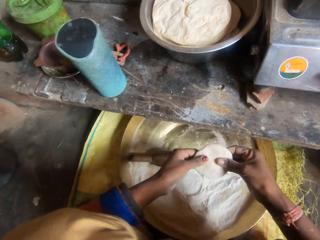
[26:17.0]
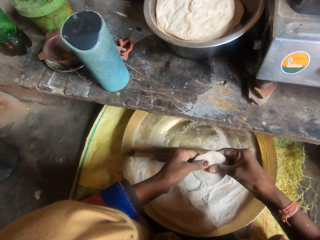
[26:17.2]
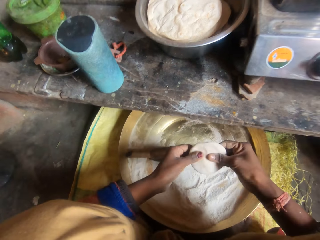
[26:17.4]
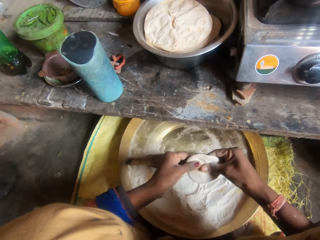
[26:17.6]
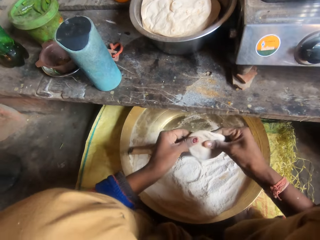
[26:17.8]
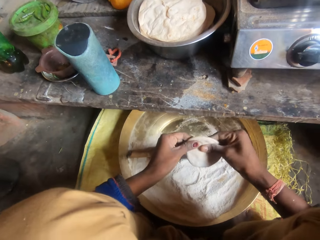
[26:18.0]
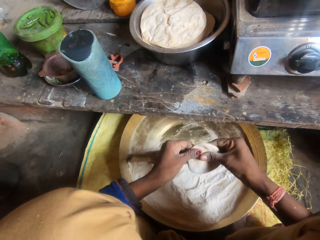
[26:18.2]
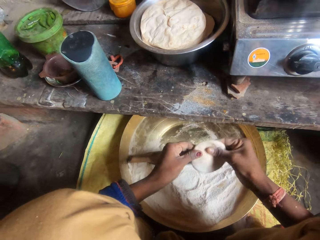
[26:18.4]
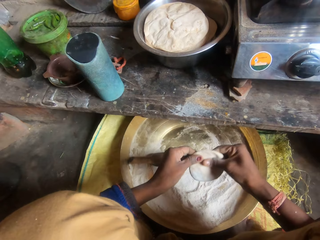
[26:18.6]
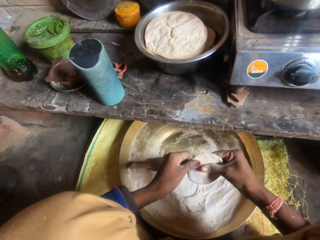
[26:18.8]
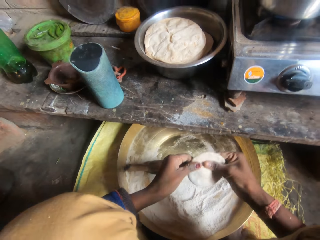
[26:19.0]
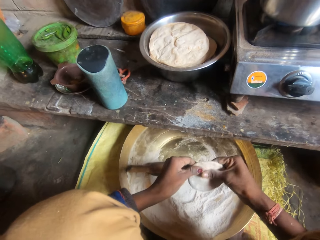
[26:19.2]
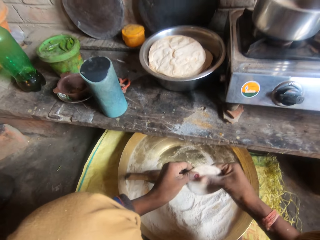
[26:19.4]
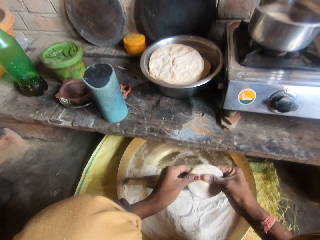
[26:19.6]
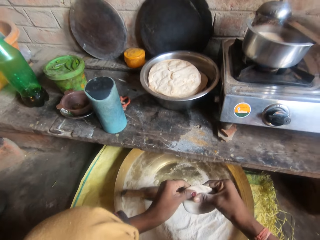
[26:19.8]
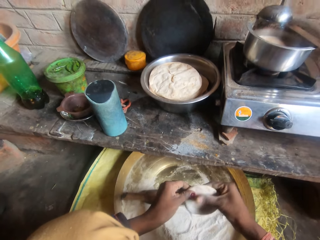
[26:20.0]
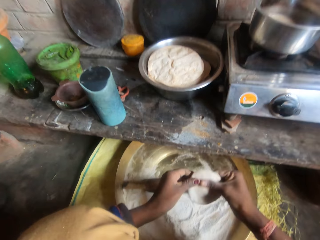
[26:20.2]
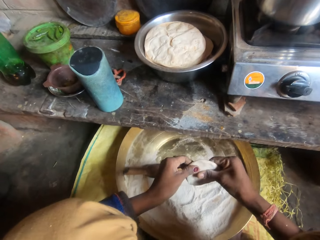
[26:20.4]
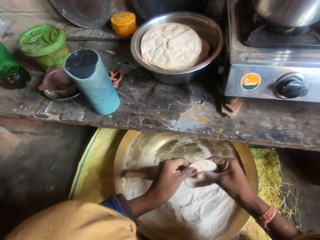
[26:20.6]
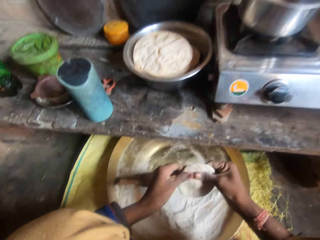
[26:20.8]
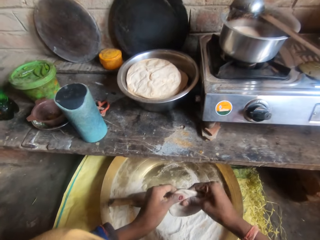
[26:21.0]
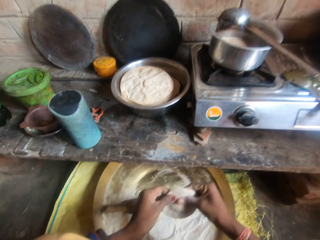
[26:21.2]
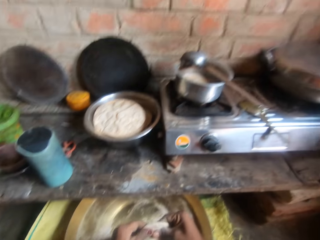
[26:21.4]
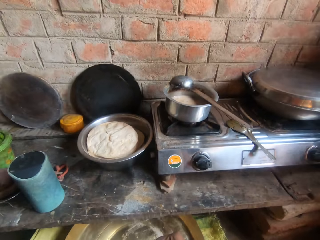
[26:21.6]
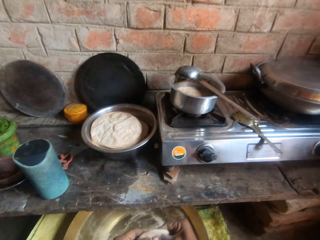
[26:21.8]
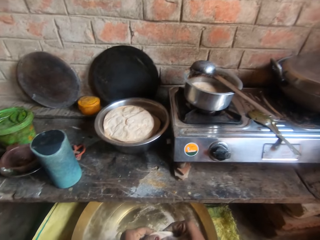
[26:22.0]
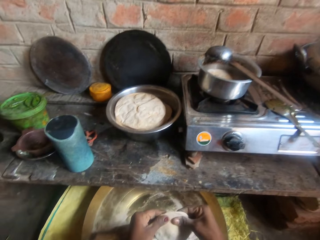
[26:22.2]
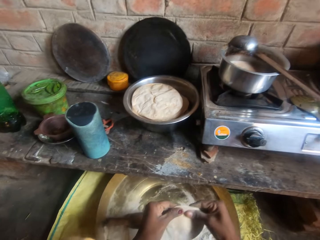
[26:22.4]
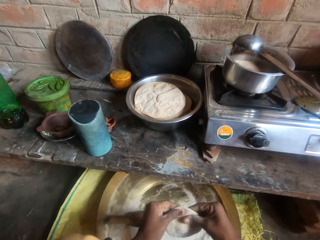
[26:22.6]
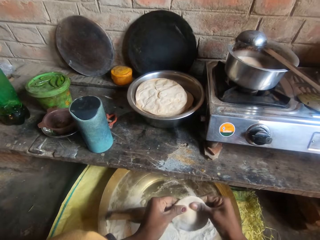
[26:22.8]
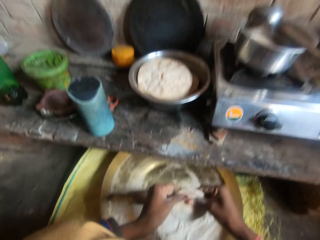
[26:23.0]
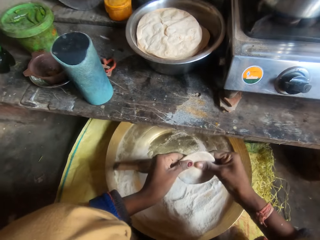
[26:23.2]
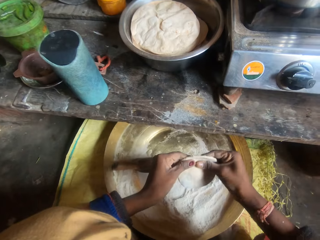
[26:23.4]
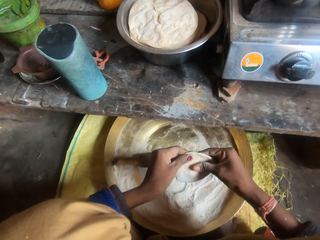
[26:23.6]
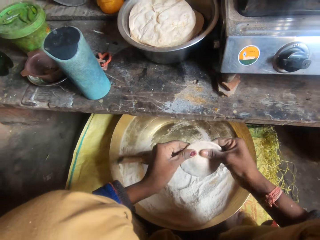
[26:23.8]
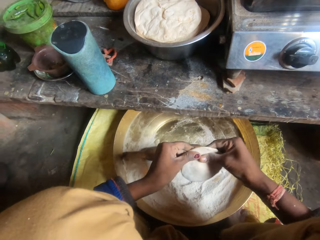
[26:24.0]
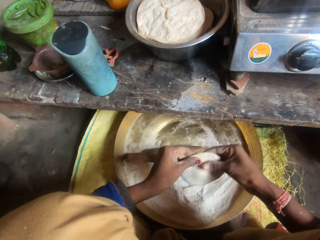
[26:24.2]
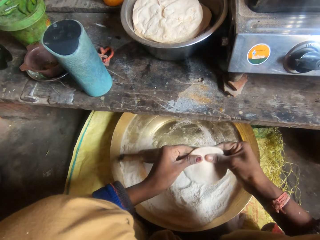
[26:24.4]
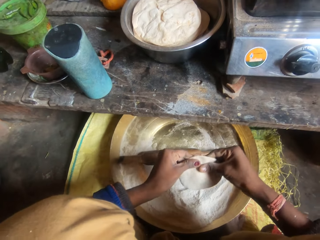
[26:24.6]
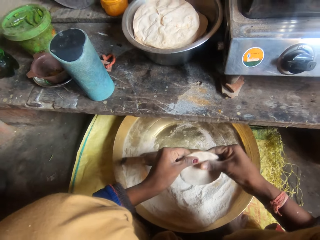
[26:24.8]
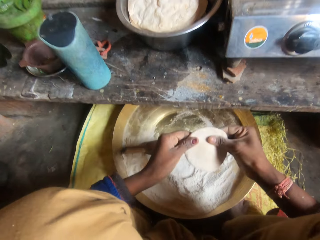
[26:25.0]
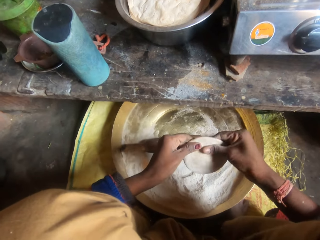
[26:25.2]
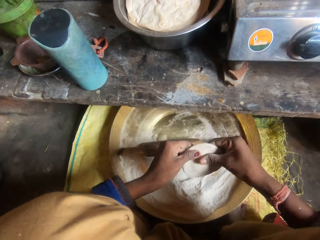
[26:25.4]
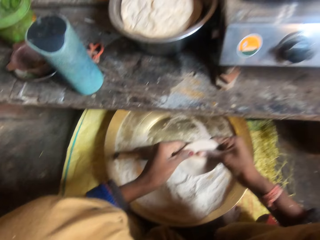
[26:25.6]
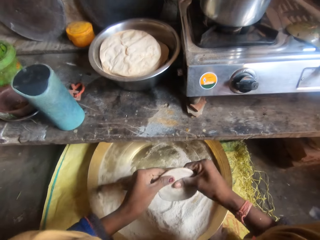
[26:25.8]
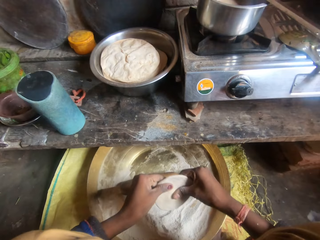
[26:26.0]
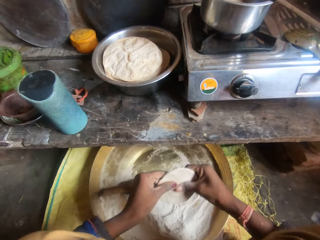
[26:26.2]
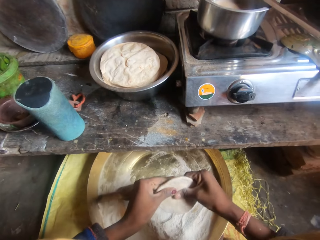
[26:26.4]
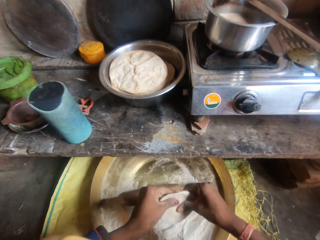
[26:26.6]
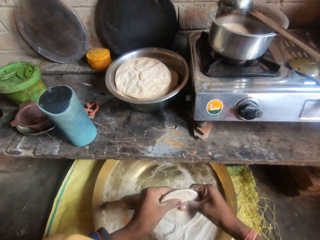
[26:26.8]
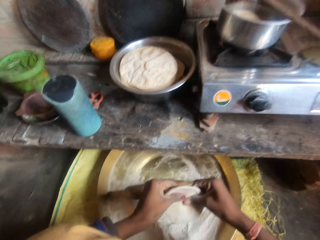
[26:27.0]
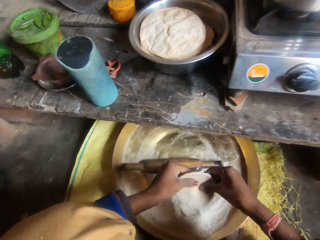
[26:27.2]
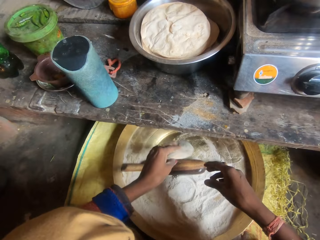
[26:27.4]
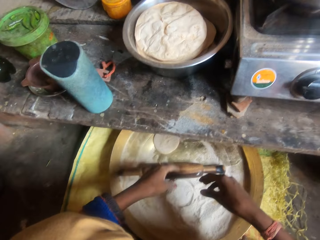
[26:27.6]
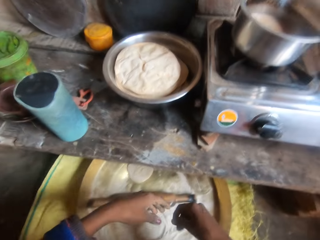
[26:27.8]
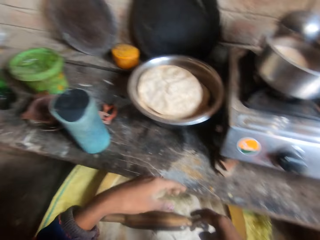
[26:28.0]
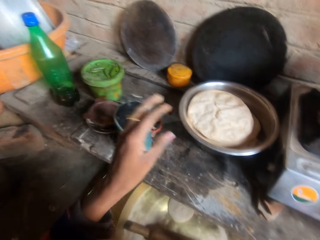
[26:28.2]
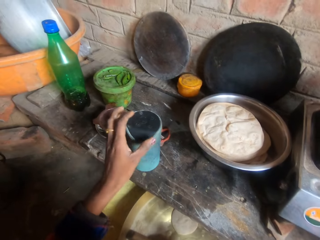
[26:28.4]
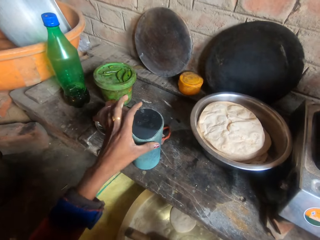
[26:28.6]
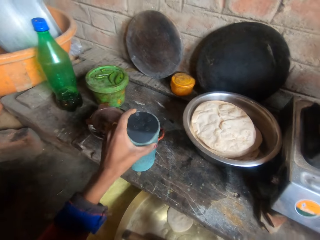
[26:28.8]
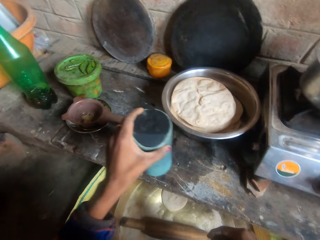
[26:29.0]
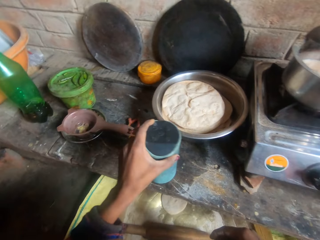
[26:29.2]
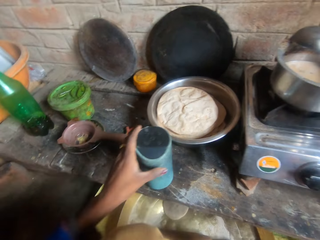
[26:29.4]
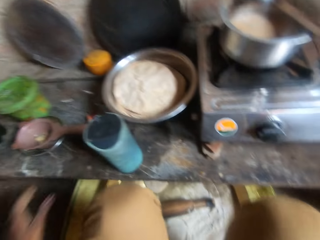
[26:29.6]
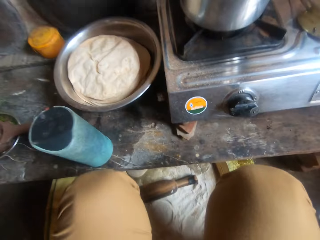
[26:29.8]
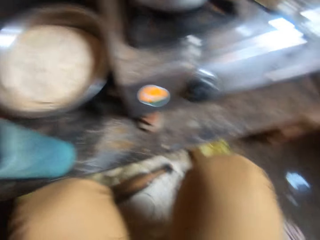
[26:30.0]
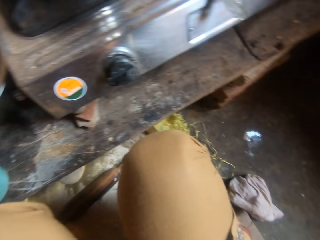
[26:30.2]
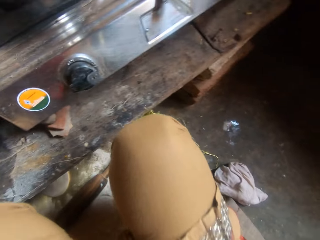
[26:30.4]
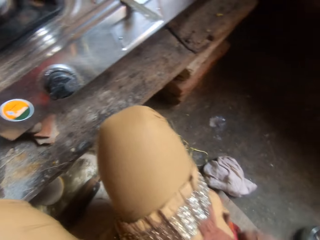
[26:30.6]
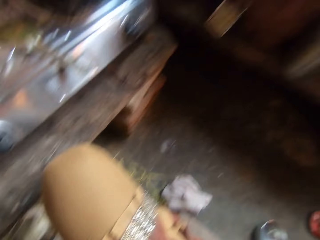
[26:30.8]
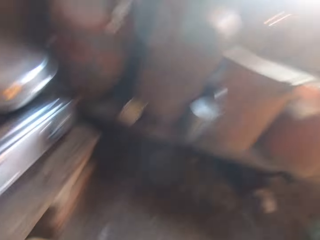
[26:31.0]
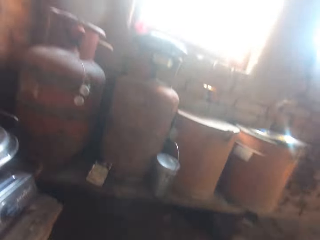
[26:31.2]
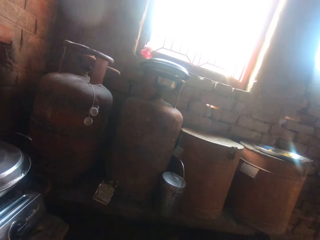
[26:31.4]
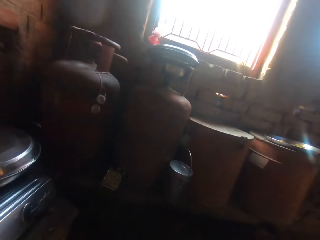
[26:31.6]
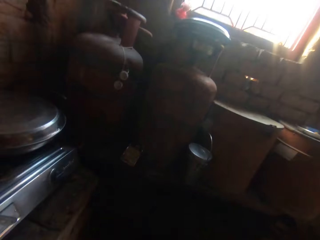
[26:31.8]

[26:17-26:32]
The camera wearer flattens the dough with both hands. She shapes the dough with her hand. She throws the dough in the bowl or tray. She moves the cylinder speaker on the slab. She picks the speaker from the table, puts the speaker aside, and pulls her hand off the speaker.

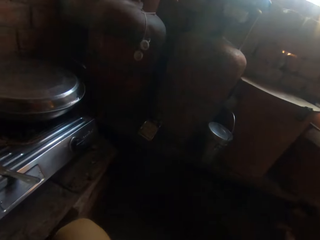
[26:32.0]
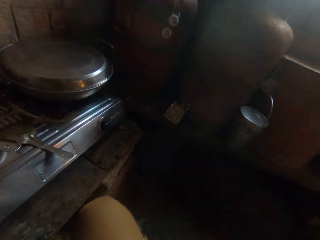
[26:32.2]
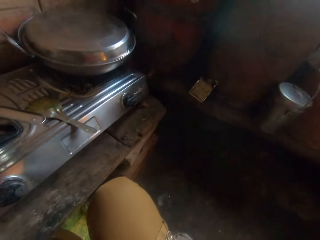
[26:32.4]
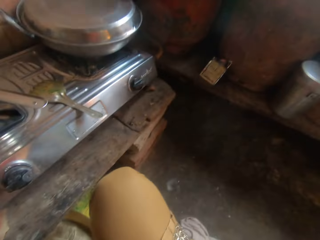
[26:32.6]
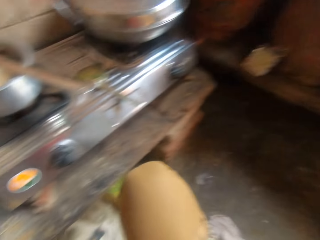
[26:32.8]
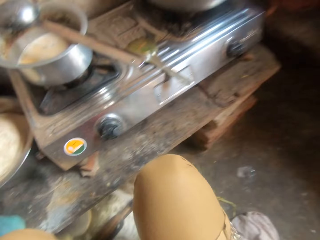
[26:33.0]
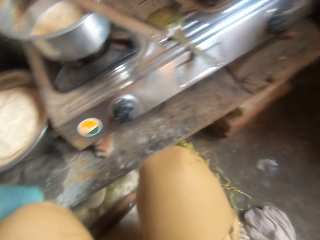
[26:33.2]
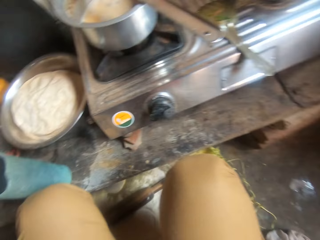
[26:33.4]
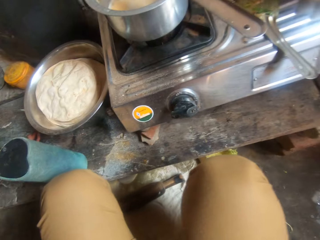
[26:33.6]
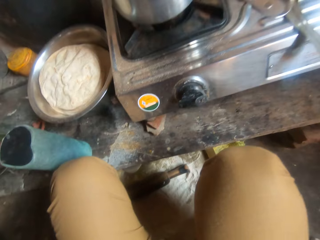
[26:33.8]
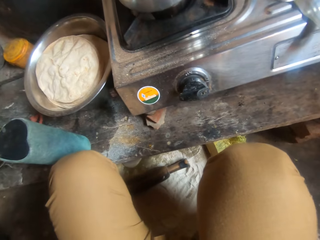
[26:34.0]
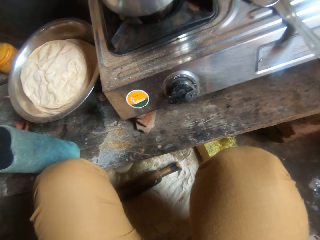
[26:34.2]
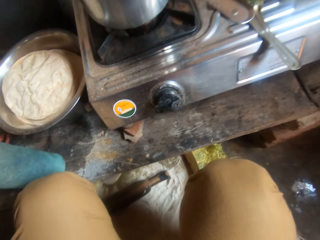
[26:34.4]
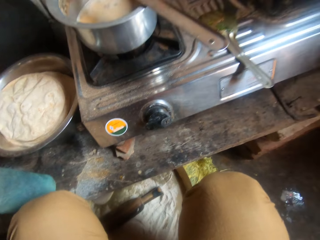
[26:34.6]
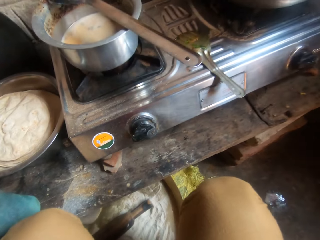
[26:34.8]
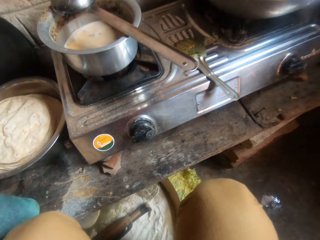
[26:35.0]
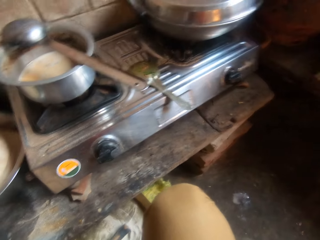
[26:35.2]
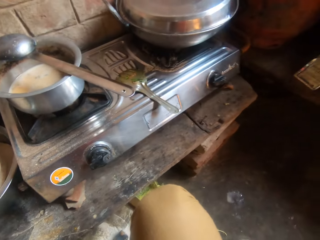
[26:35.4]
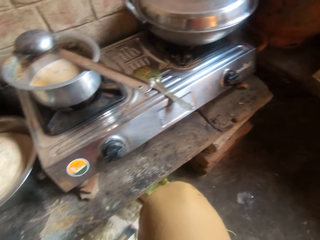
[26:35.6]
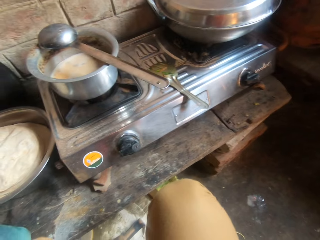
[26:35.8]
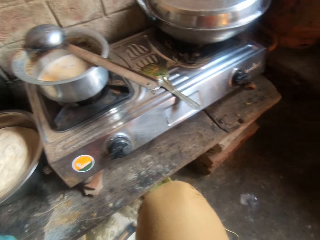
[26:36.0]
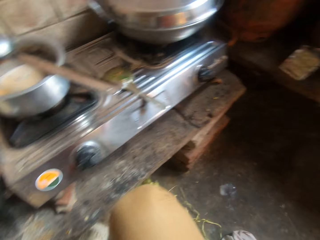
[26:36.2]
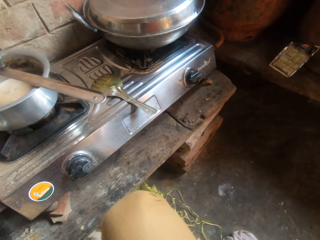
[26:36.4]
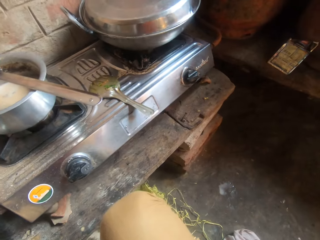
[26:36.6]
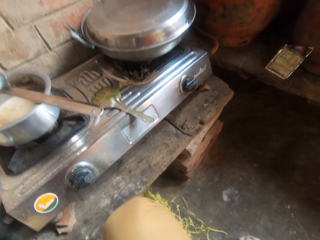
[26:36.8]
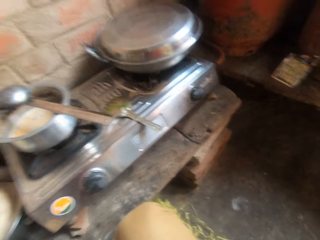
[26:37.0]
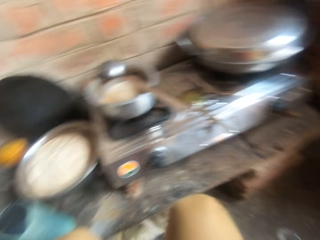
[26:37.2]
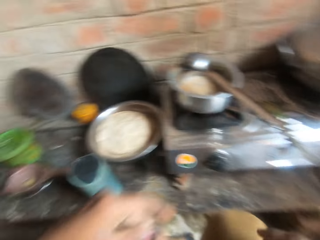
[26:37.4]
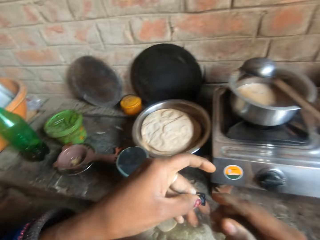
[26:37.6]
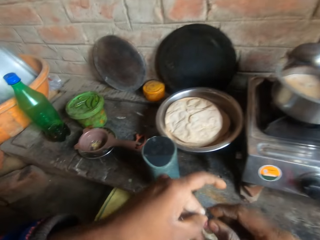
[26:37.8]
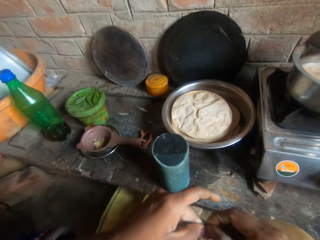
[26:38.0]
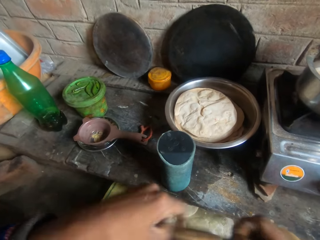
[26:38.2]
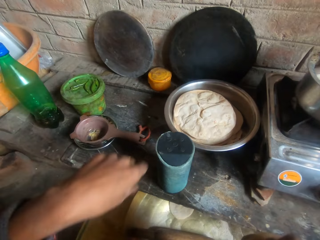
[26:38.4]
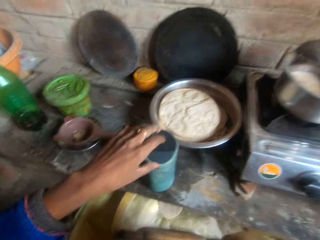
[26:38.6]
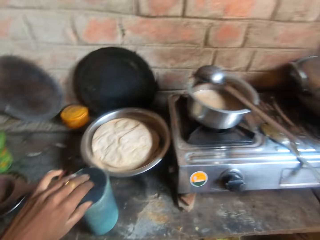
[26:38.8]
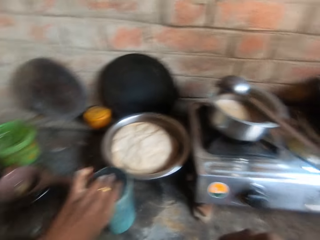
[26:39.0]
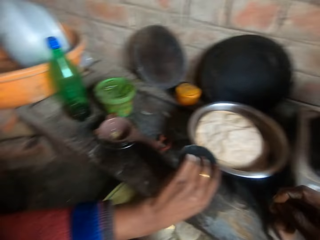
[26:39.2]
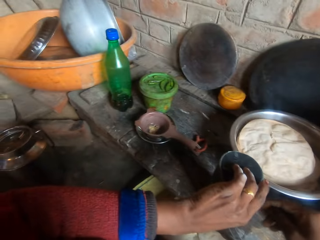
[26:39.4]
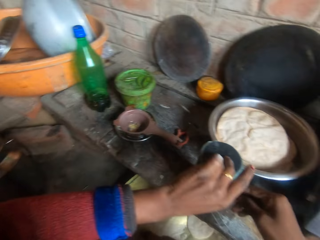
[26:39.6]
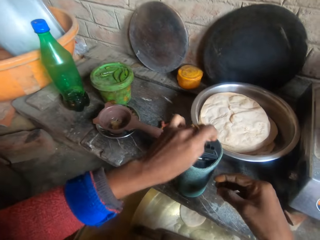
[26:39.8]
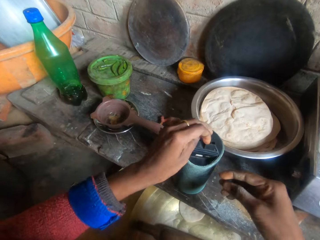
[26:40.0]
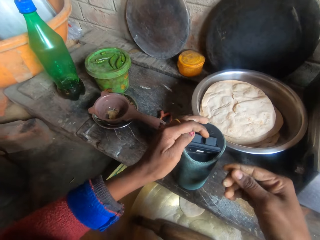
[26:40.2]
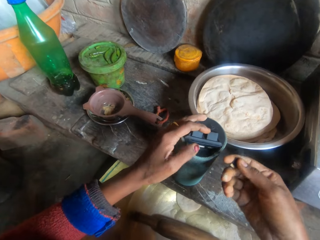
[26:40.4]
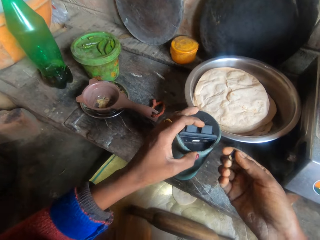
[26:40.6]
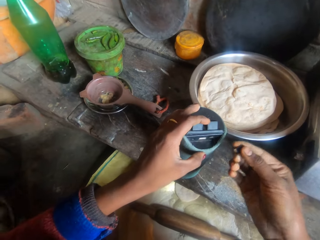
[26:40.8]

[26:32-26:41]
The camera wearer holds an SD memory card with both hands. They pull his hand off the memory card. They open the cylinder speaker. They hold the speaker with her hand.
